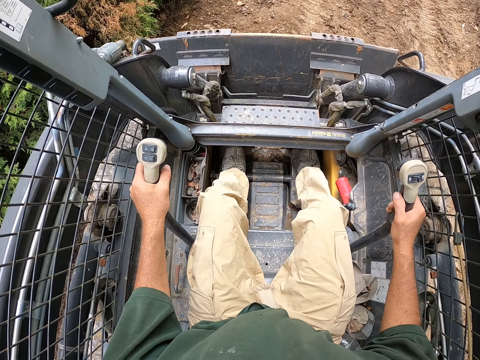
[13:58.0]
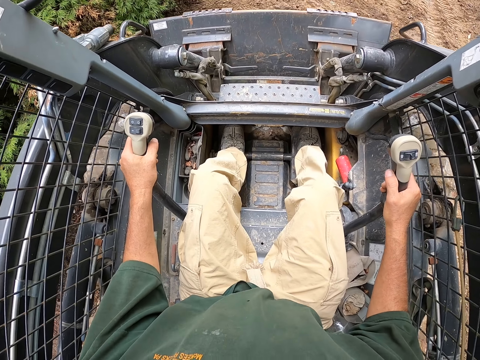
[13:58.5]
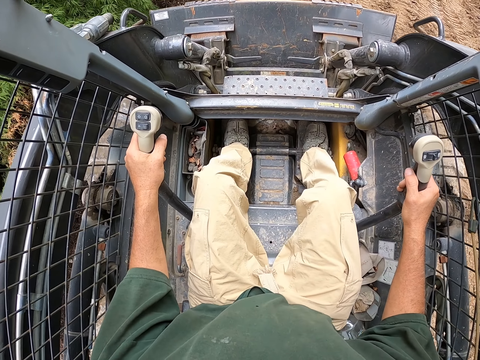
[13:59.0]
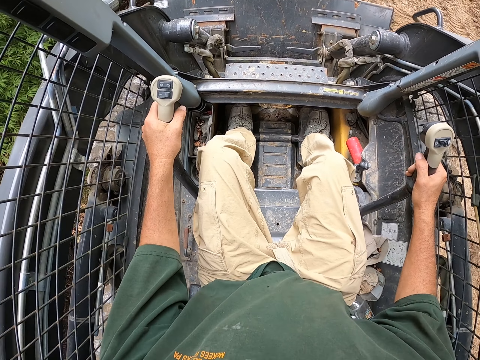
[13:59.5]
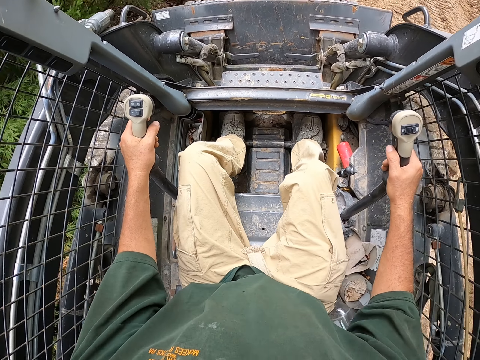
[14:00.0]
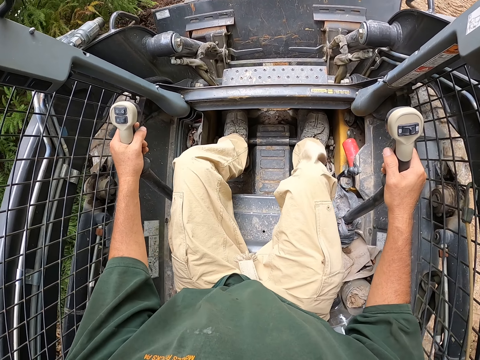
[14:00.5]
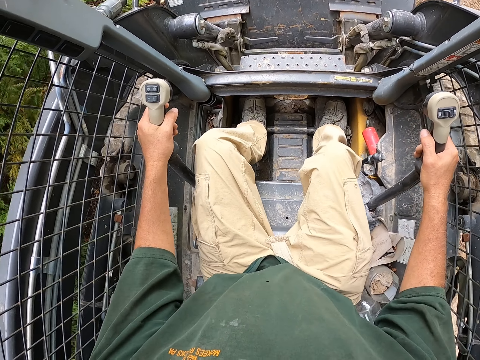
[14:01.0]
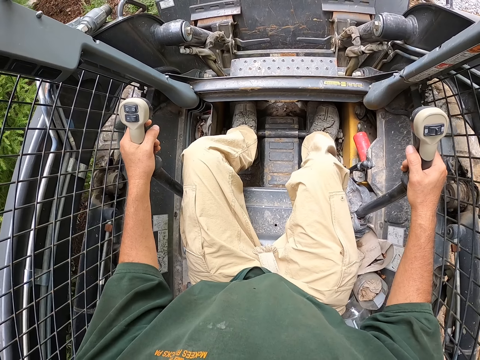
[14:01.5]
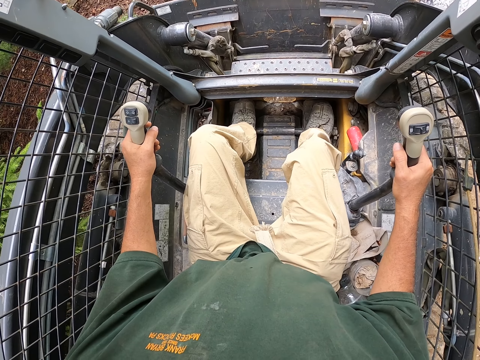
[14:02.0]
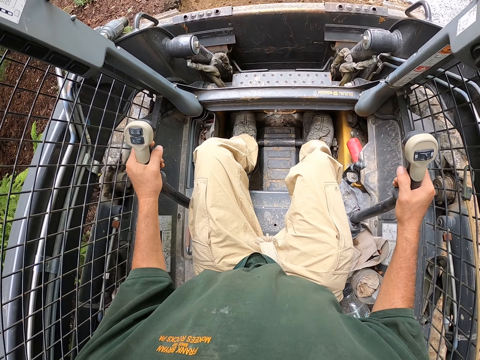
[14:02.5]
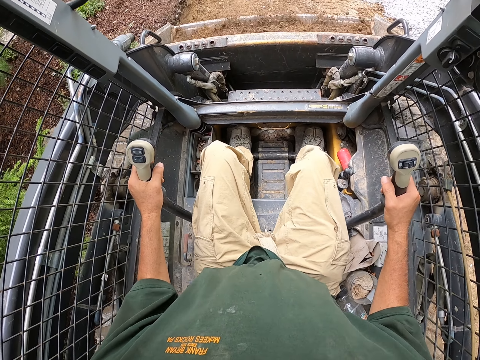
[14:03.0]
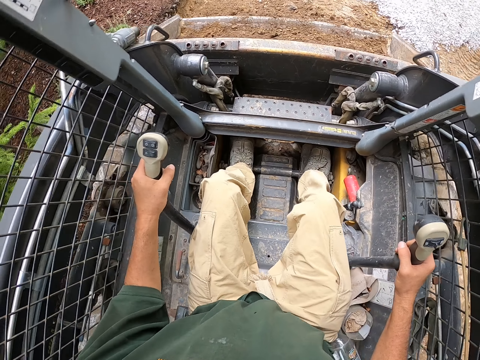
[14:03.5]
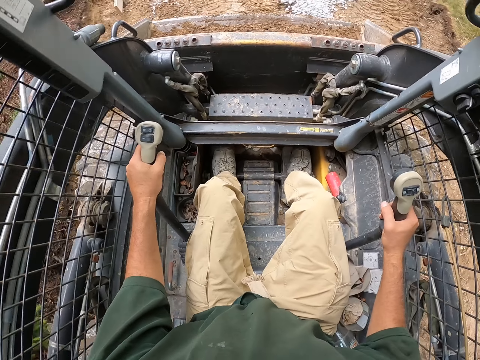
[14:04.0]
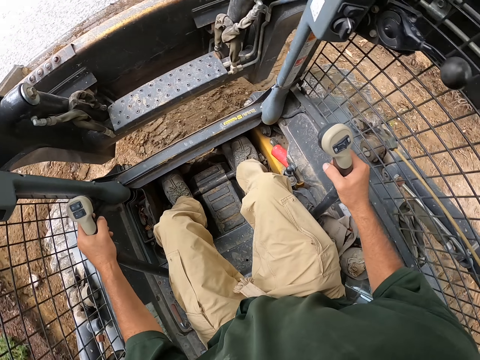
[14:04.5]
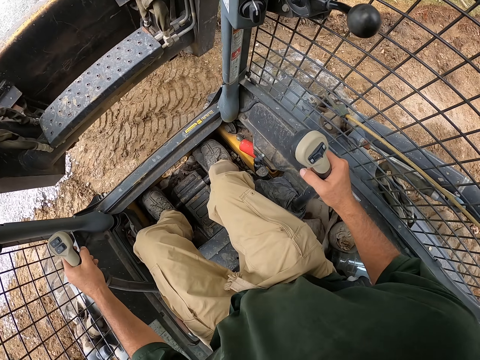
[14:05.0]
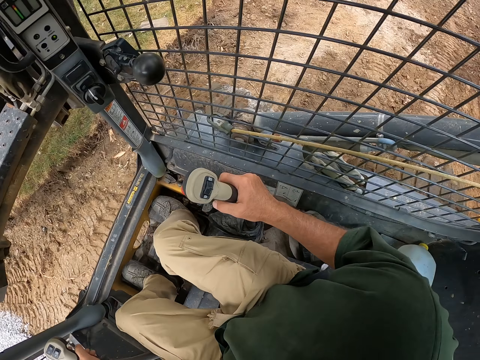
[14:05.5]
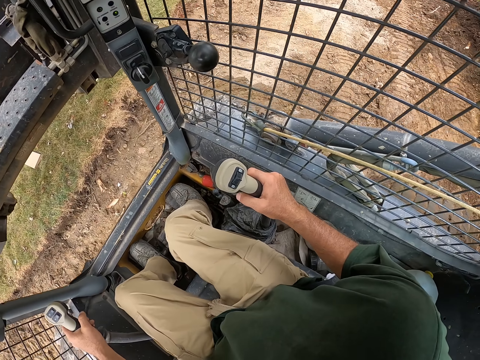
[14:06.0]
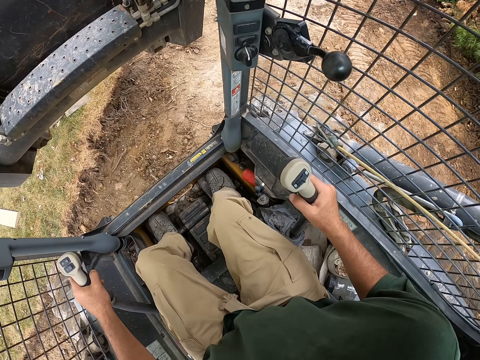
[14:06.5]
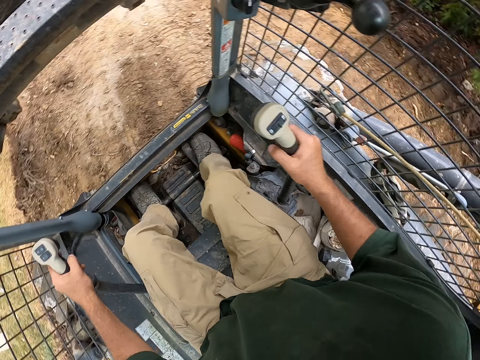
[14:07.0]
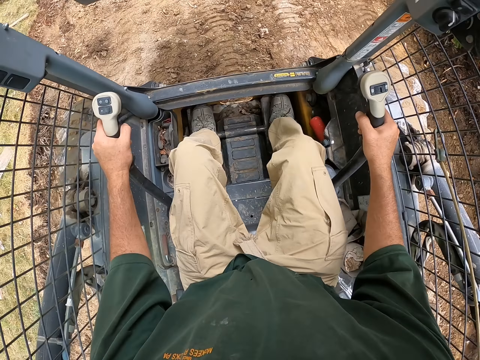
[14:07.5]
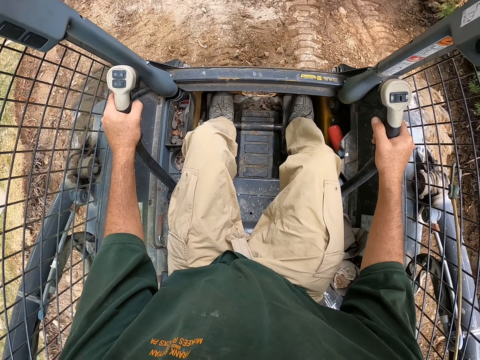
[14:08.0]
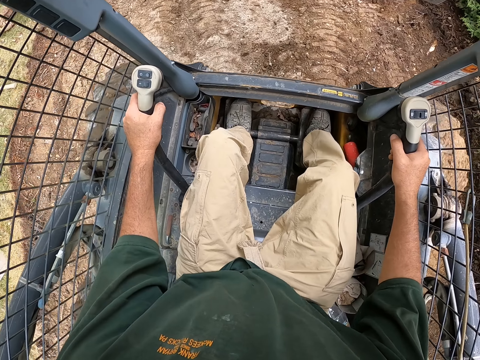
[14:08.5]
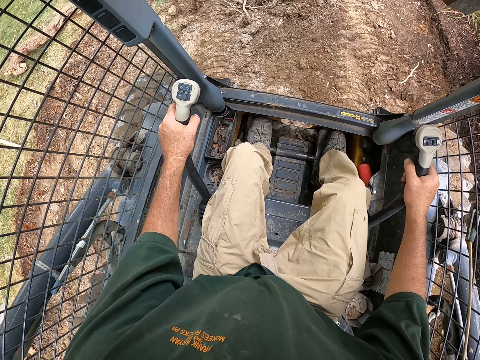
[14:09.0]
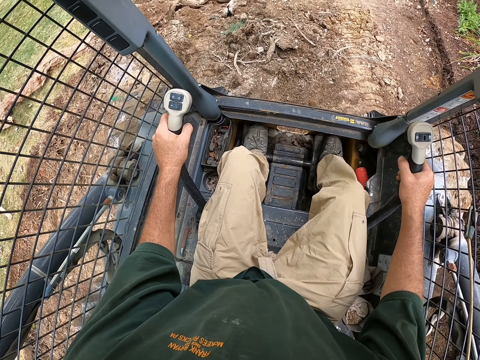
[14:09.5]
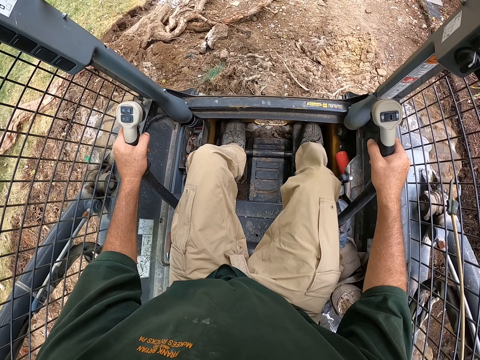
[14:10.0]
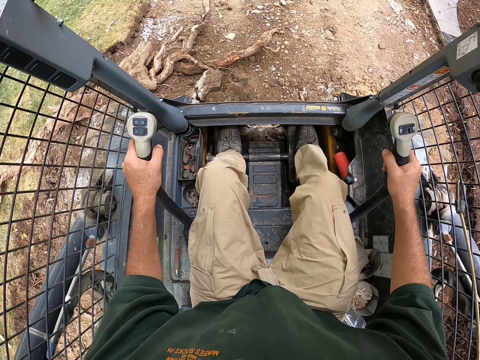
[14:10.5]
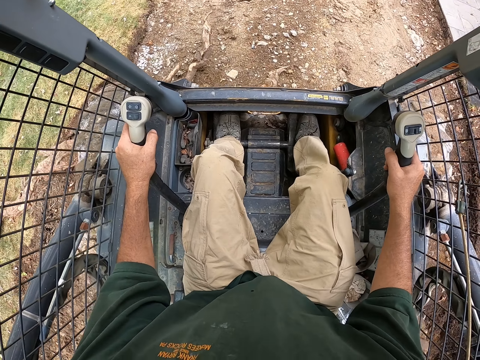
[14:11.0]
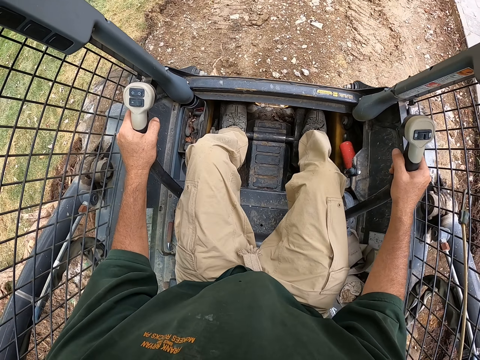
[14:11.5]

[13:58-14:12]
The camera wearer picks up soil. They reverse the backhoe. They drive the backhoe.

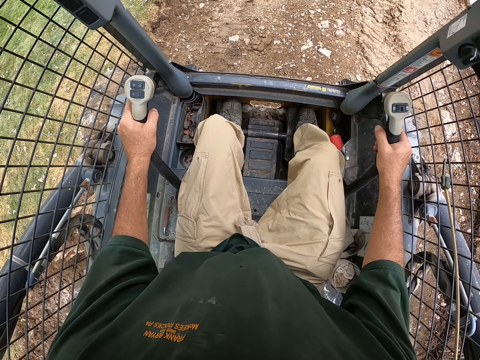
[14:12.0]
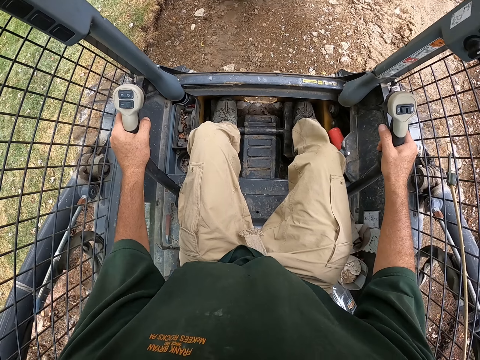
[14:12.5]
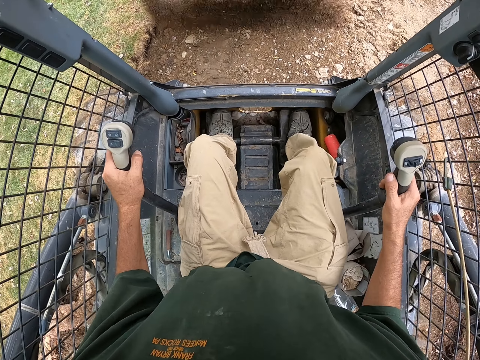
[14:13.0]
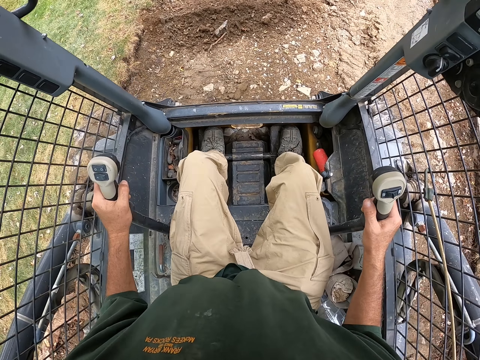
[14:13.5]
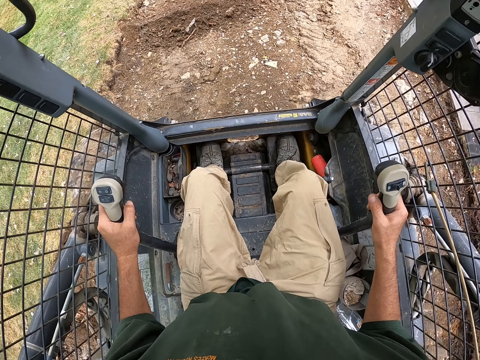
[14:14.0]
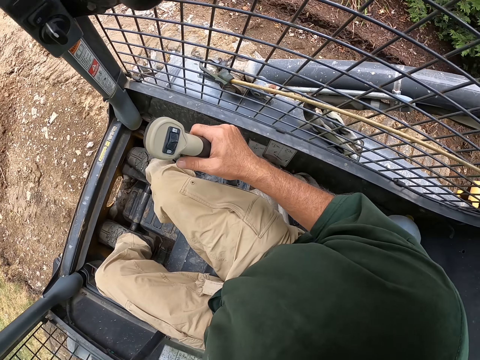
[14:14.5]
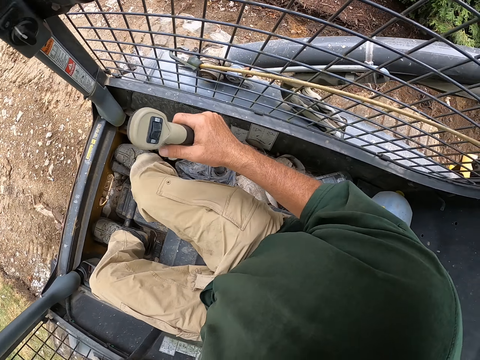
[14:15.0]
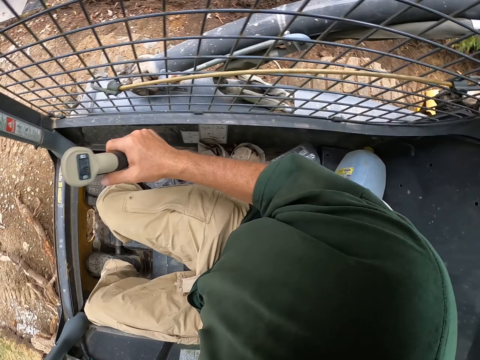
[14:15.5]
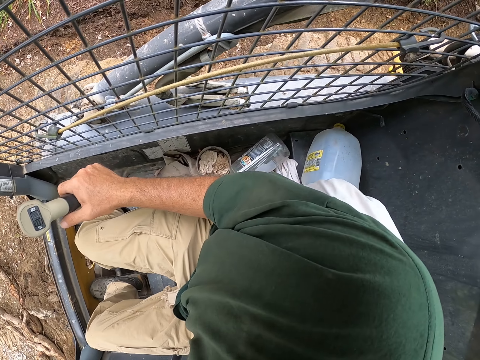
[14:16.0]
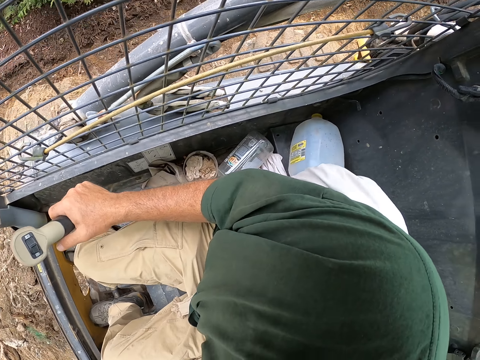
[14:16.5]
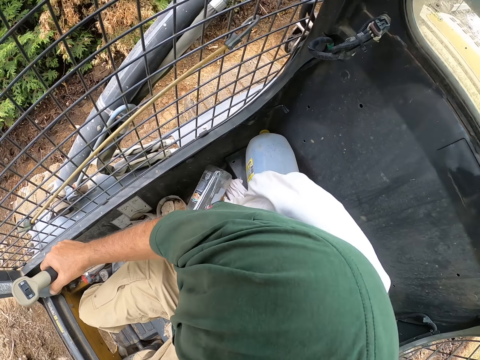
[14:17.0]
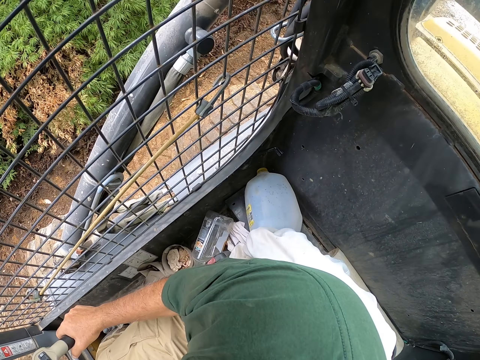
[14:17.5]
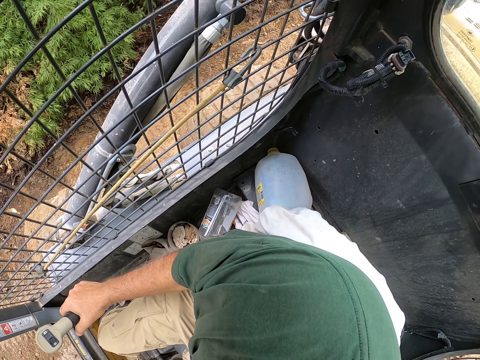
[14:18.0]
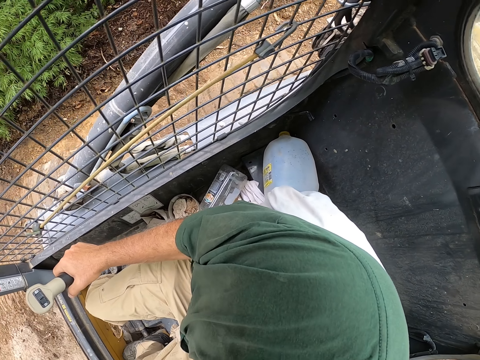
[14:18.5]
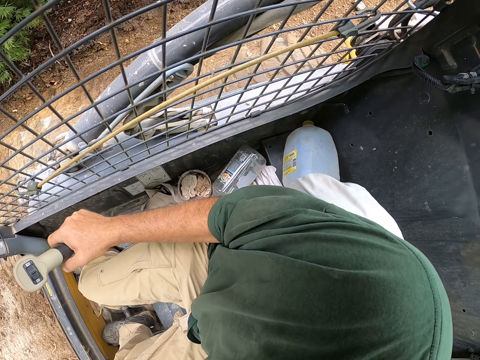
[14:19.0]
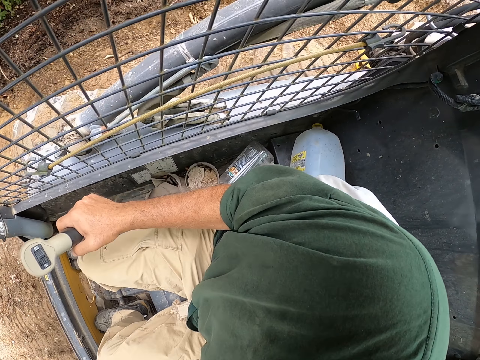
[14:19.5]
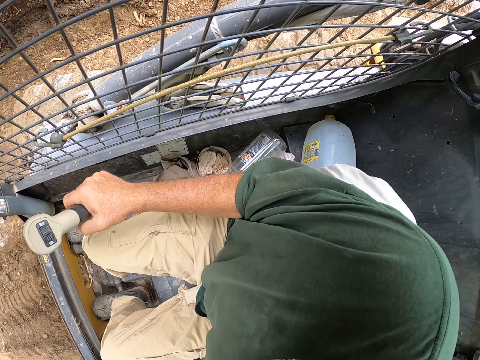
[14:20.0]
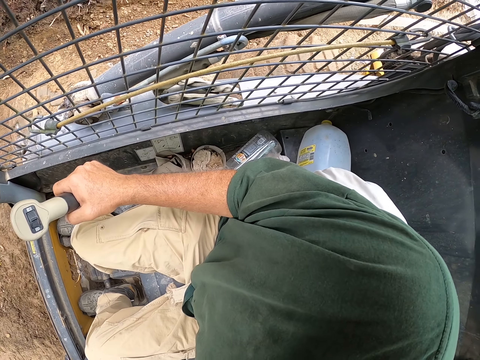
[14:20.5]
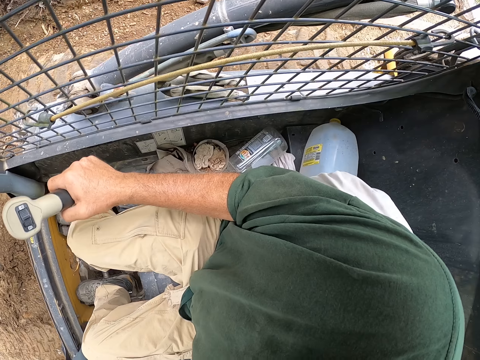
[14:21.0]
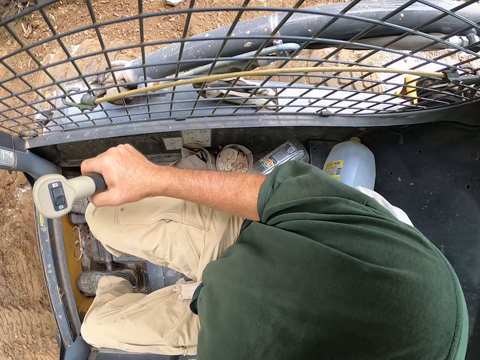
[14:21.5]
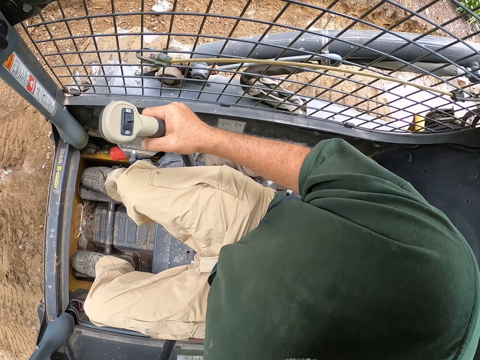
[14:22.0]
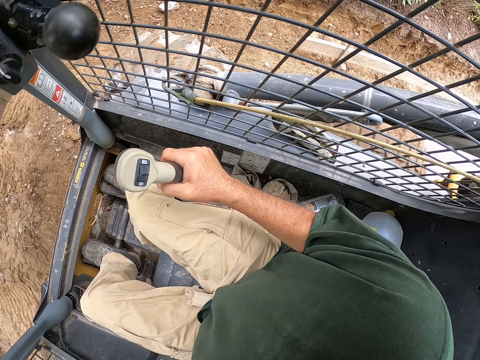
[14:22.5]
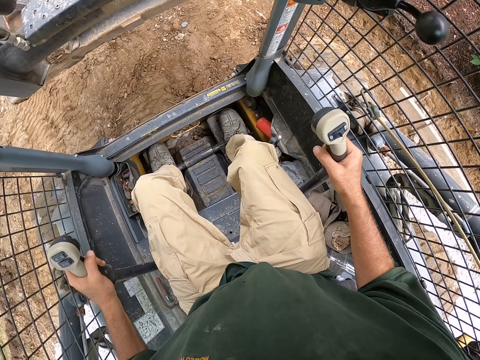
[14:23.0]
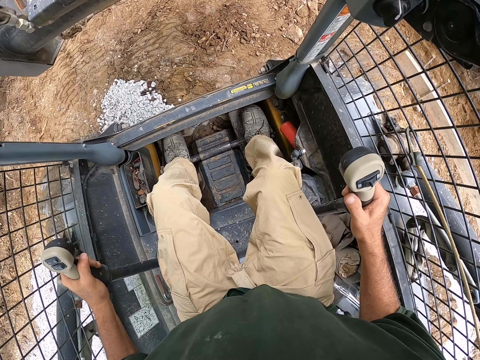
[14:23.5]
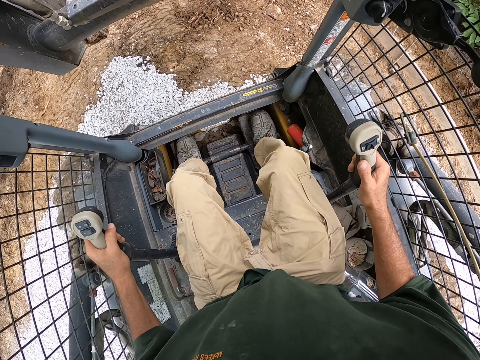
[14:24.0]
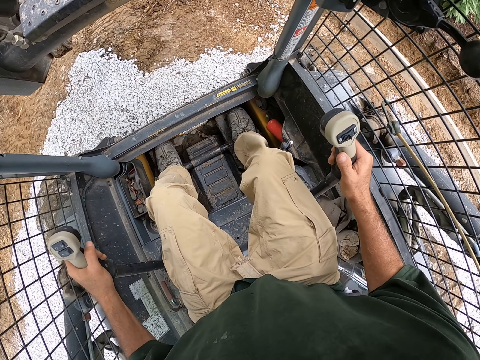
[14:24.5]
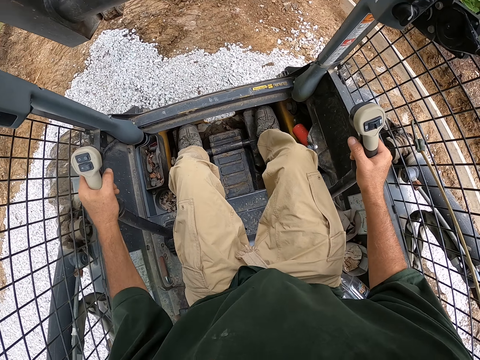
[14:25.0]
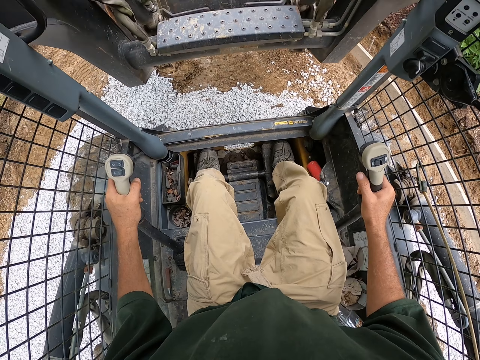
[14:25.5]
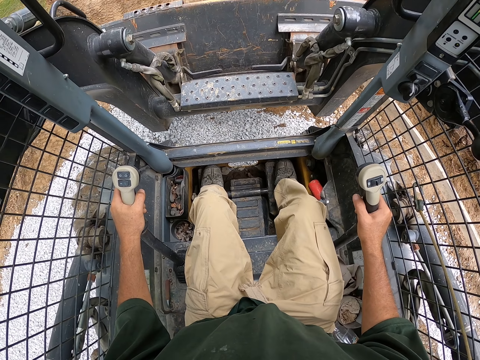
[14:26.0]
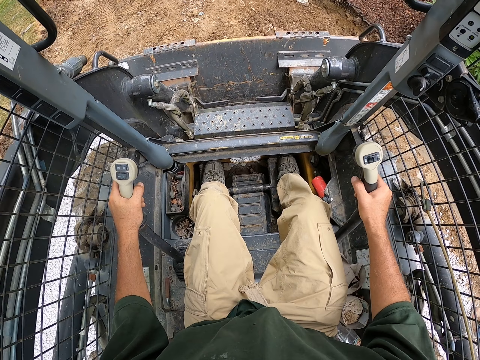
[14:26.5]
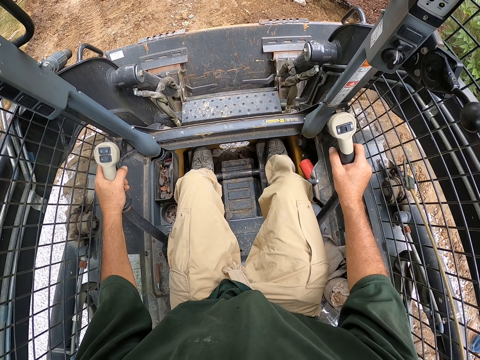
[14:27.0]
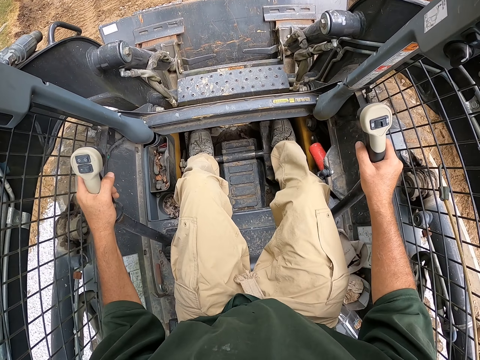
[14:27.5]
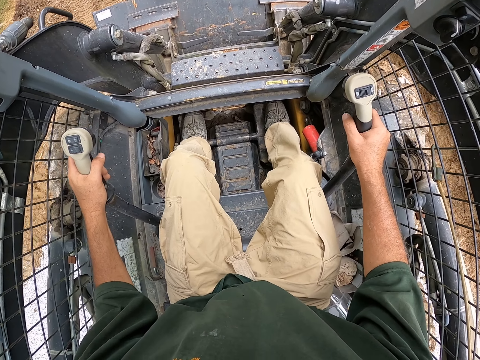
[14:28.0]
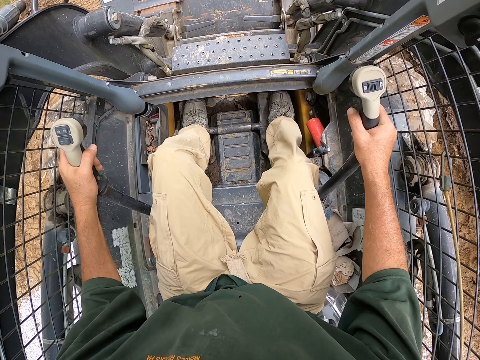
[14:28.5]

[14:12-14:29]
The camera wearer drops the soil. They reverse the backhoe. They look sideways. They look forward. They pick the soil.
